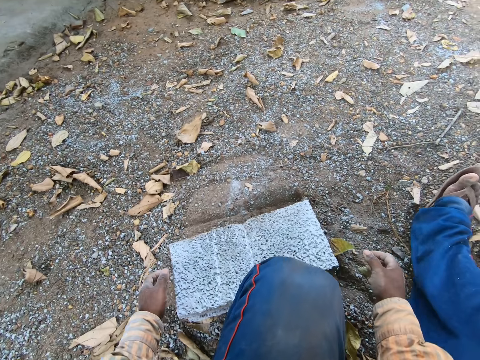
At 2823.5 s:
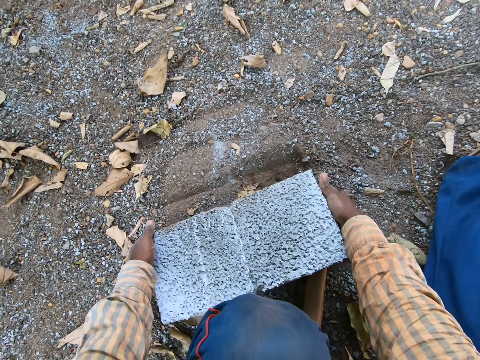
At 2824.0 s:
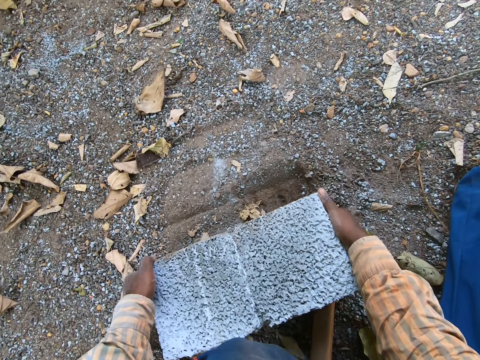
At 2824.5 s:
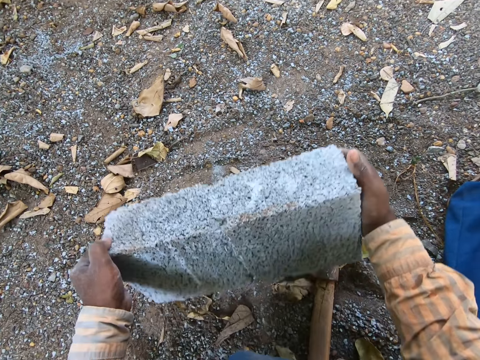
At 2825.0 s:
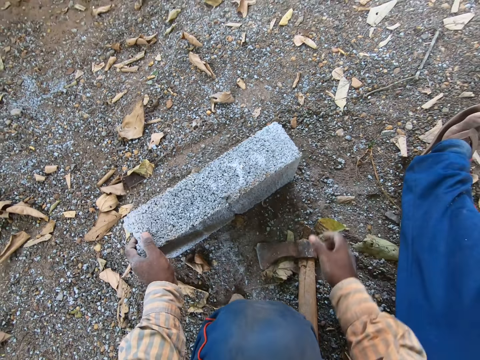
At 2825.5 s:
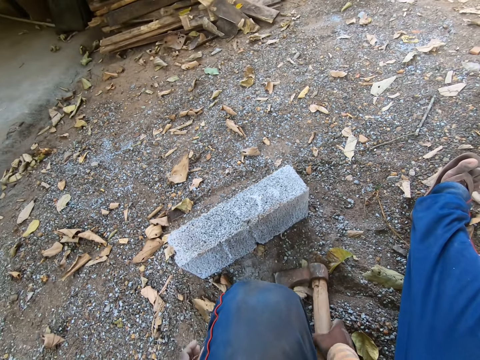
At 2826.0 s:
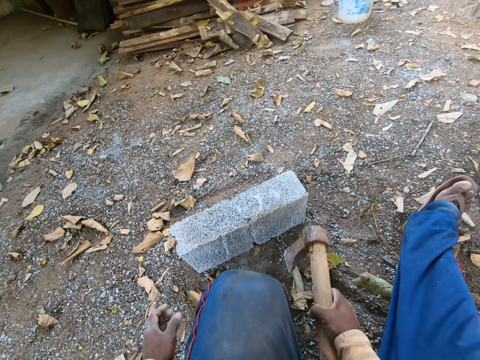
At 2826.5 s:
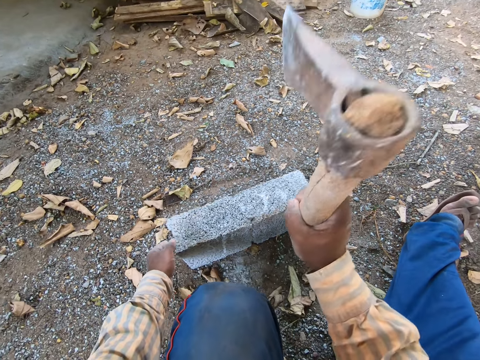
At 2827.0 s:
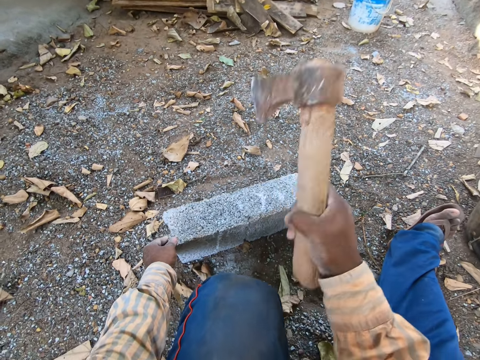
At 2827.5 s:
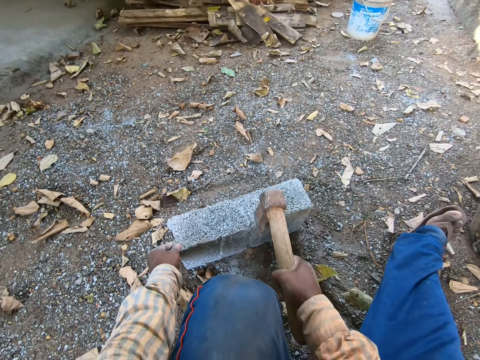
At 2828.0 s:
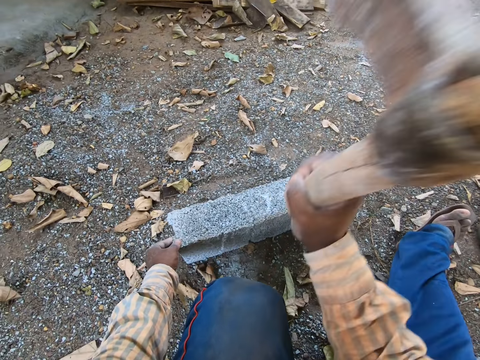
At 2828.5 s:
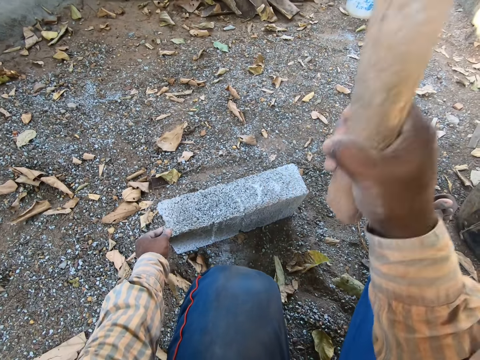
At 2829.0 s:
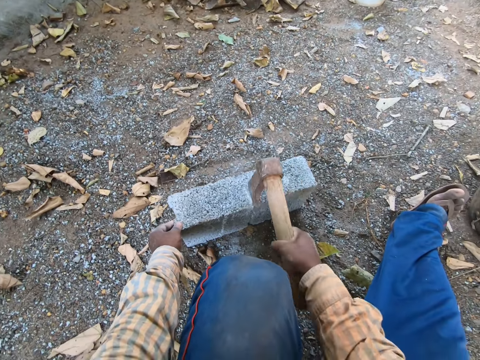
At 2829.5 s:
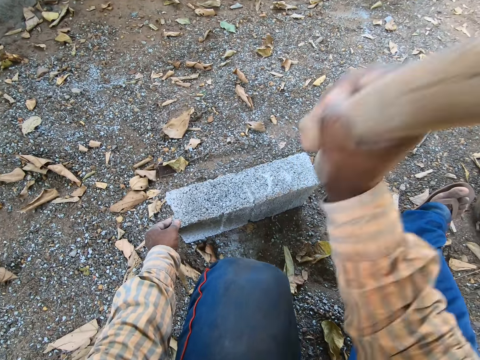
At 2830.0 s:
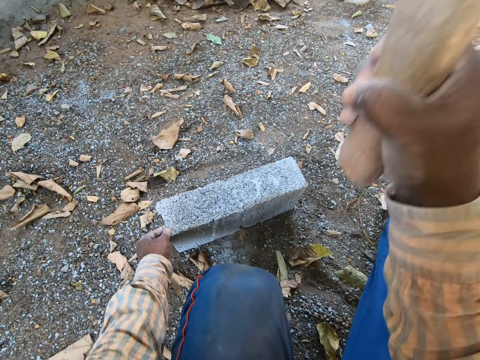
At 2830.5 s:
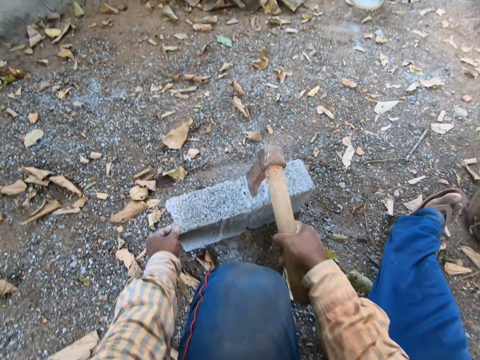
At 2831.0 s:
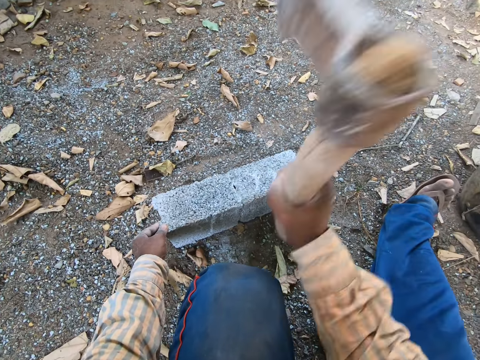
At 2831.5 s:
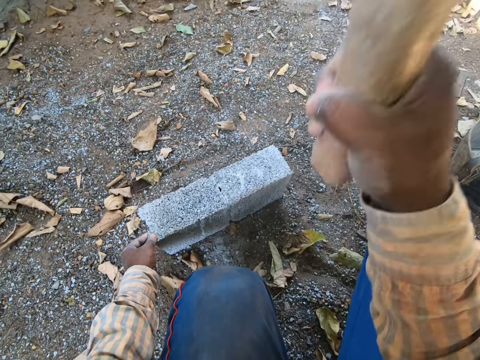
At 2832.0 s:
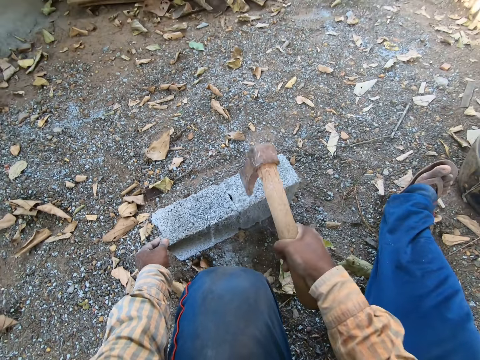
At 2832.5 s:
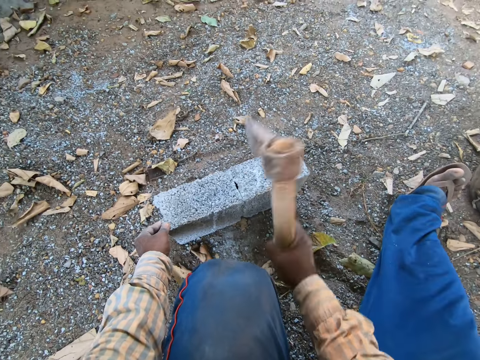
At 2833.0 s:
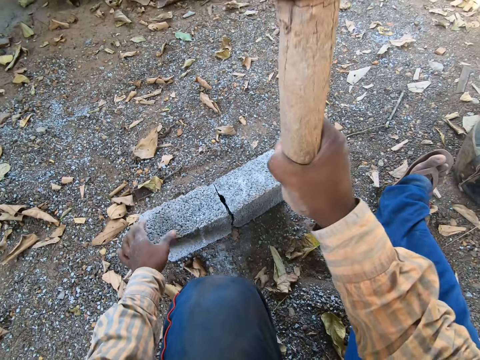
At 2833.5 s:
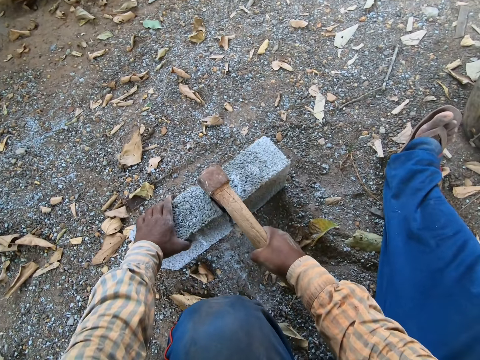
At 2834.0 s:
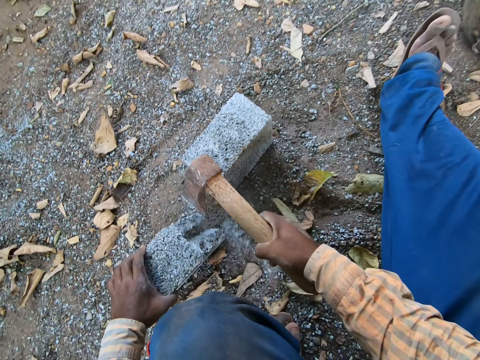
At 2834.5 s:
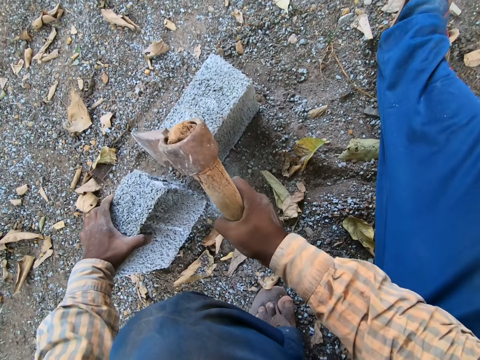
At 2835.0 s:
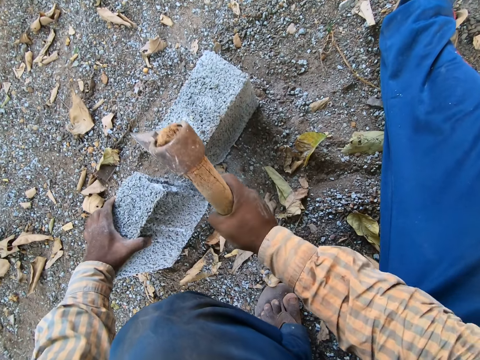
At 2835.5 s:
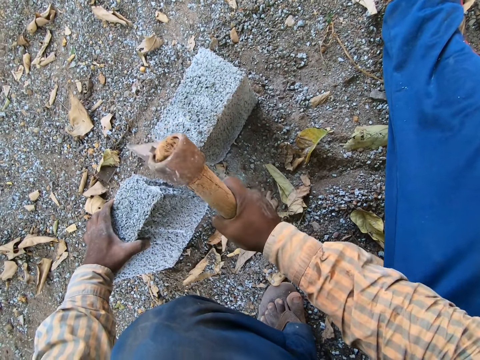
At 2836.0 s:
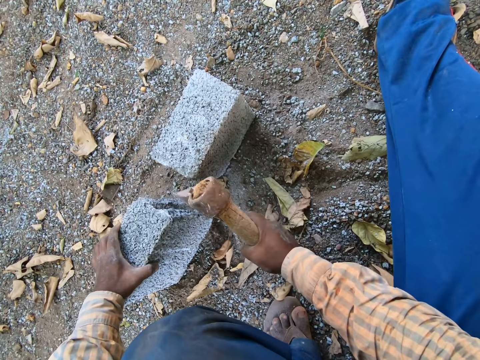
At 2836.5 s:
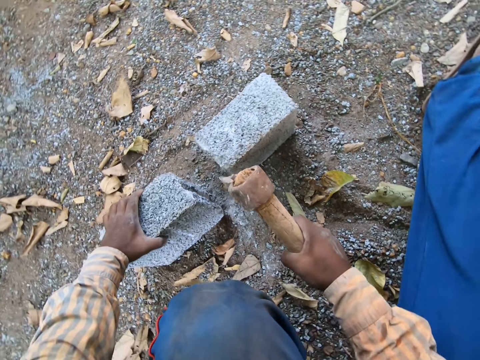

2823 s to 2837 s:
The camera wearer flips the block on the ground with his hands. He picks up the axe on the ground with his right hand. He hits the block with the axe in his right hand.

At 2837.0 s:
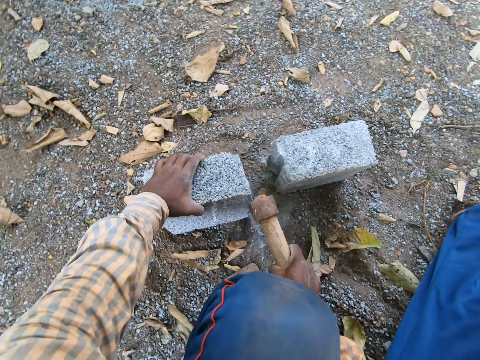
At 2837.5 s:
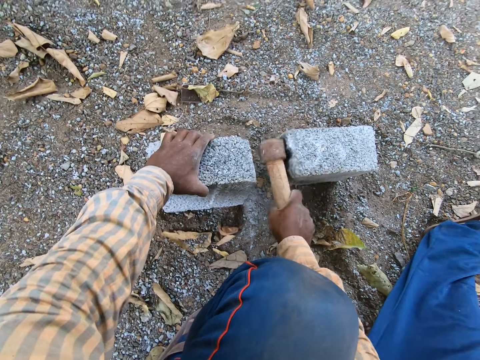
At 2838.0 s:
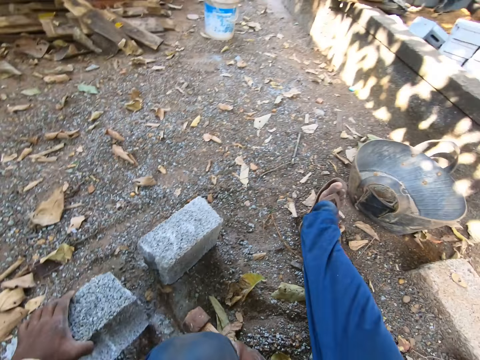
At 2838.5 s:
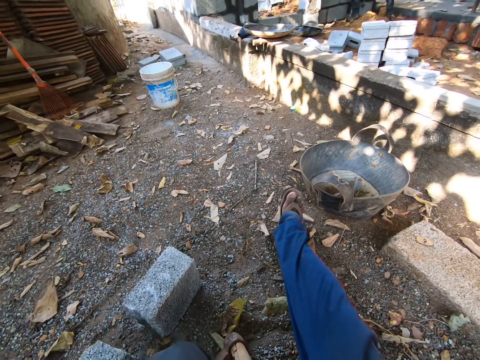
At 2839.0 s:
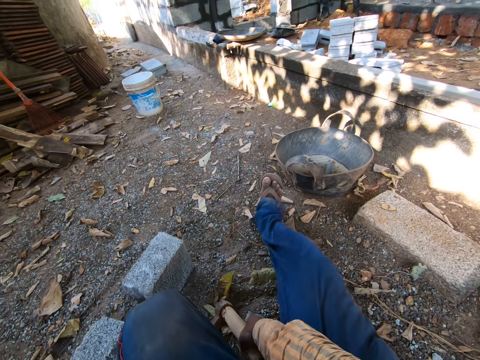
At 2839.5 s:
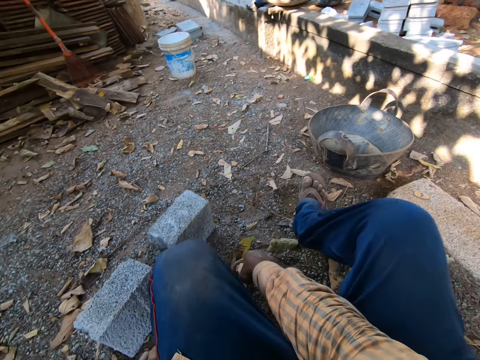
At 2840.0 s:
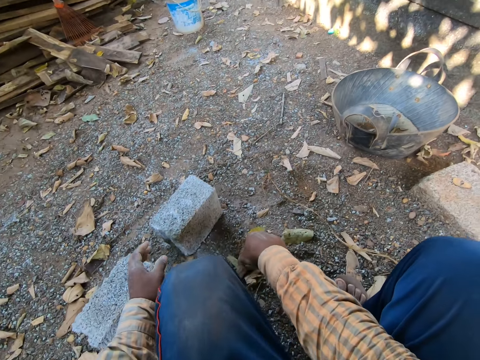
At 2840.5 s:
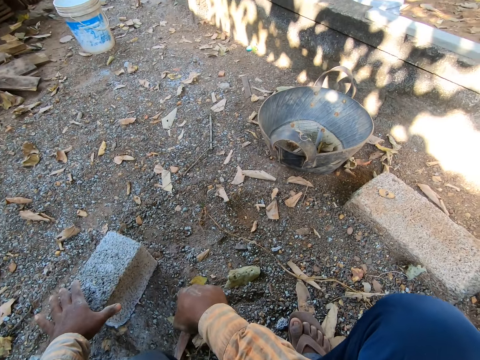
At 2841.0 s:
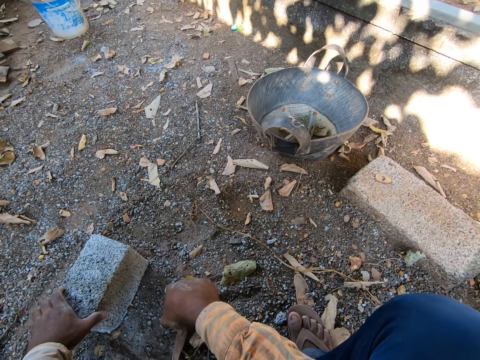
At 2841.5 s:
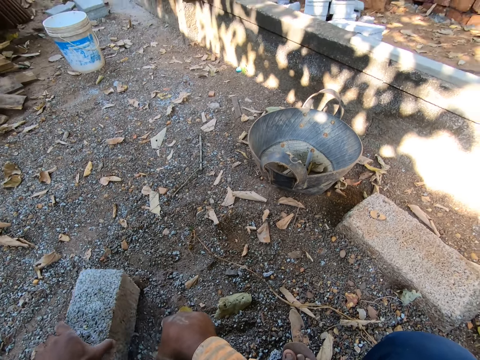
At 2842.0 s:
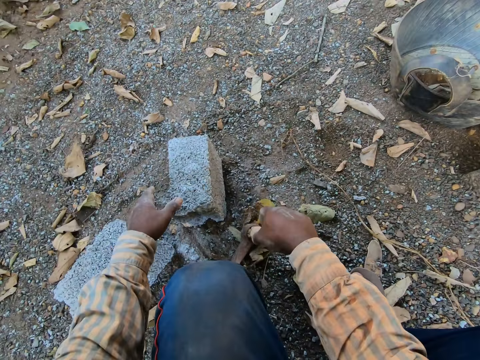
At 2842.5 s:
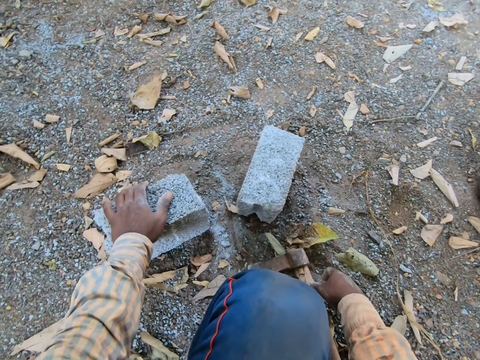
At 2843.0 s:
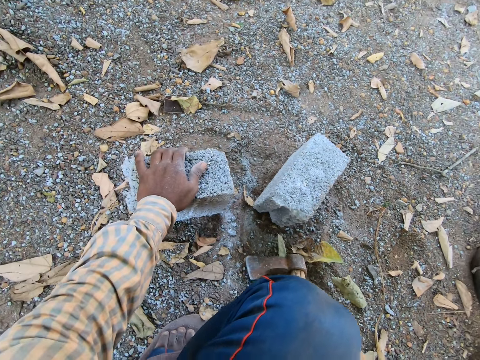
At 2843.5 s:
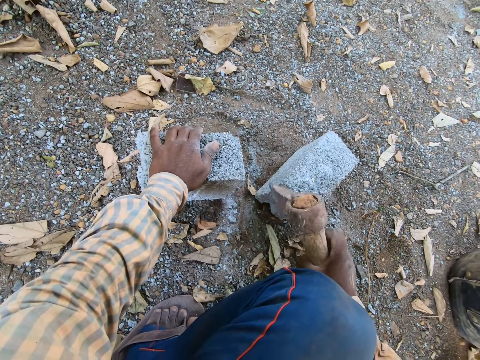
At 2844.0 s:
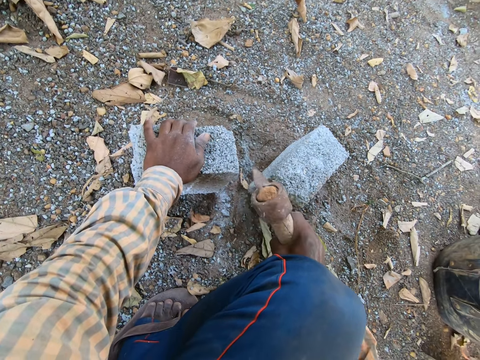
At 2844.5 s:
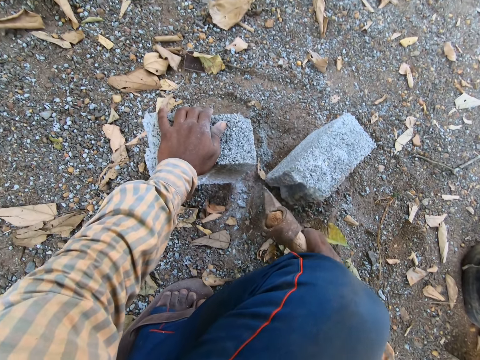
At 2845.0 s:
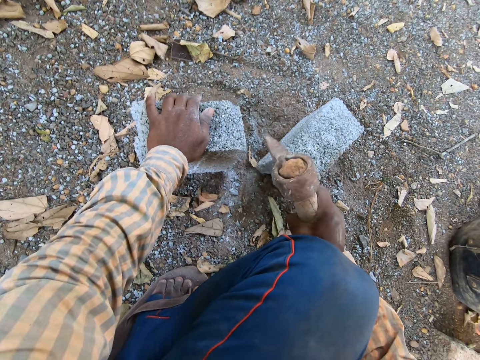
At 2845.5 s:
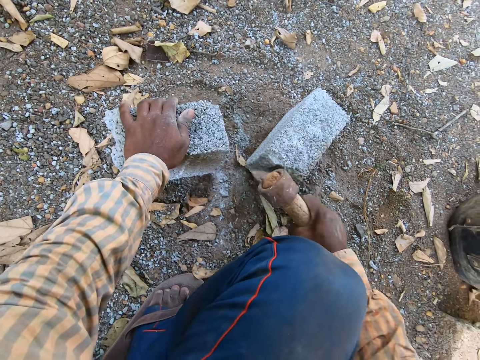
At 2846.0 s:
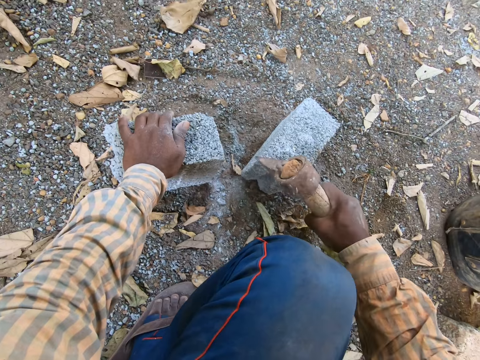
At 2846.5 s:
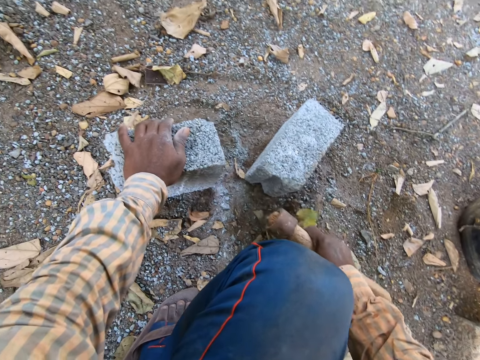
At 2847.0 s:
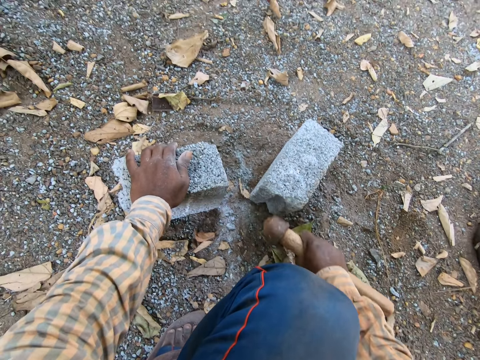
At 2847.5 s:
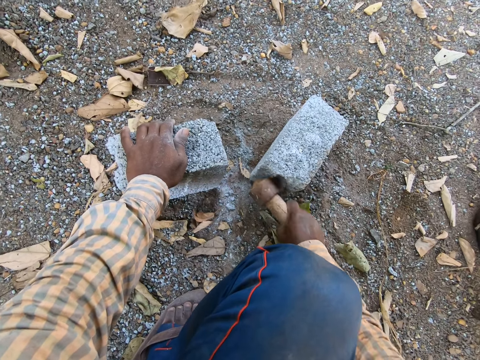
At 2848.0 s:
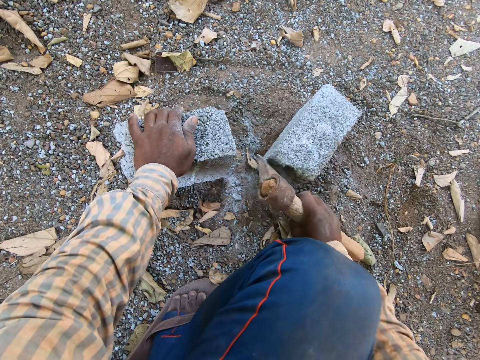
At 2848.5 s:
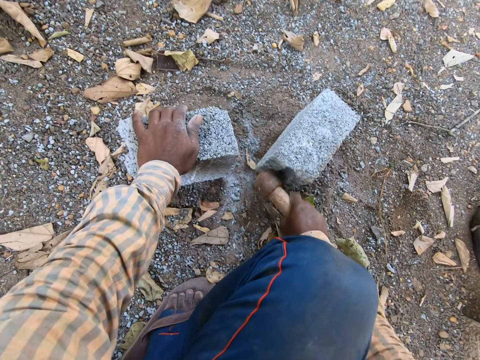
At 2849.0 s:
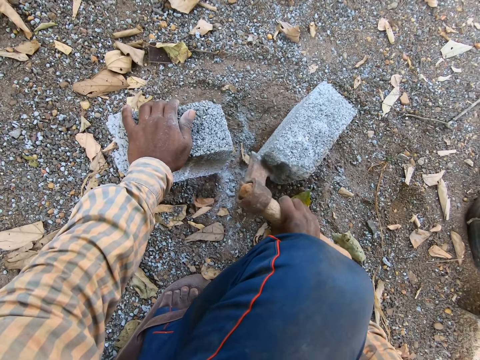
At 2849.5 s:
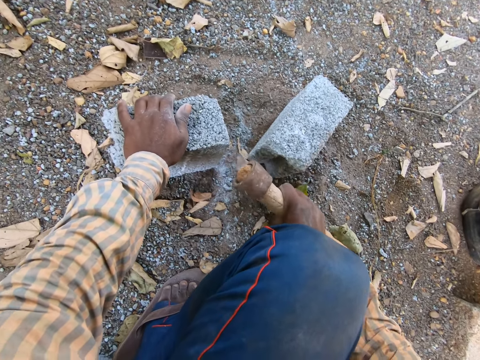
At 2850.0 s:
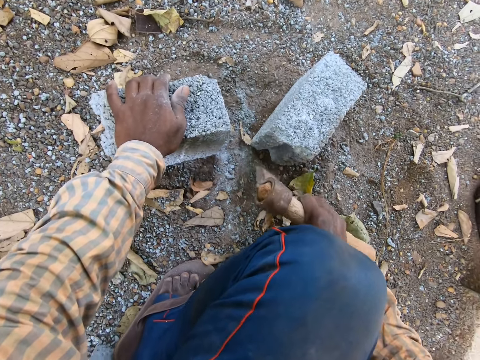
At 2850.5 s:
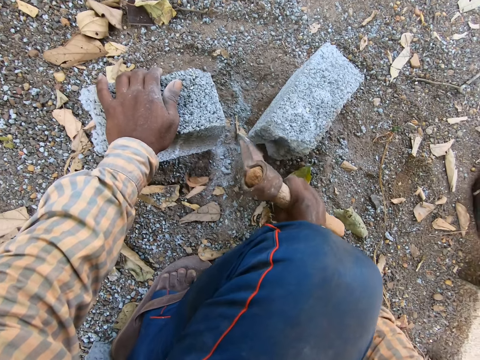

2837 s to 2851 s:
The camera wearer puts the axe down. They hit the brick with the axe.
